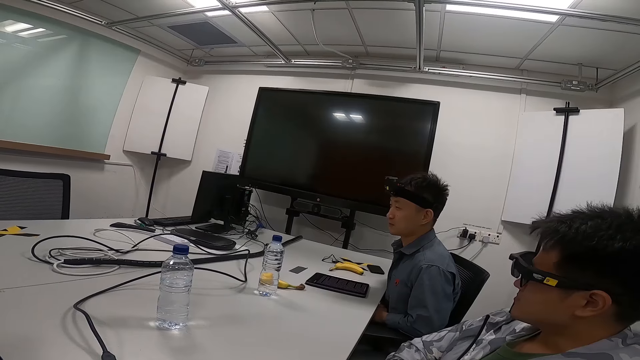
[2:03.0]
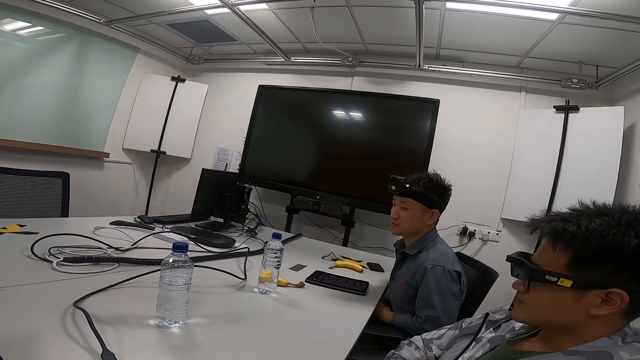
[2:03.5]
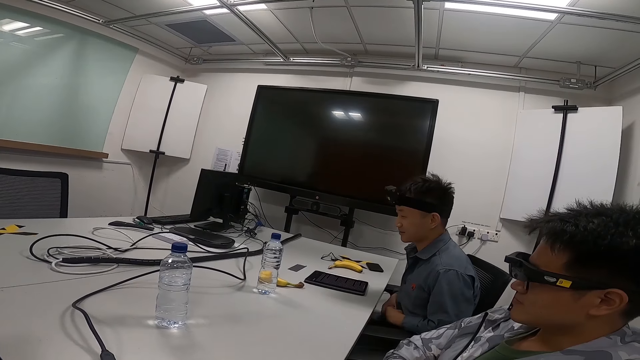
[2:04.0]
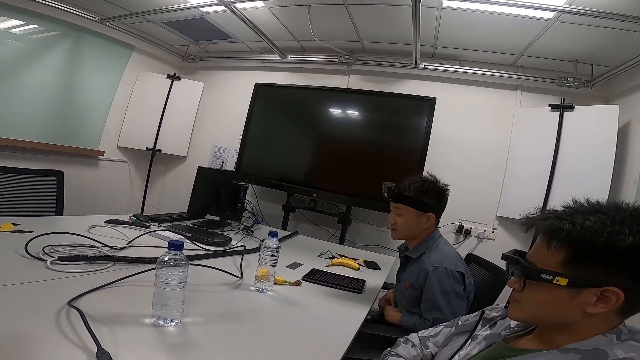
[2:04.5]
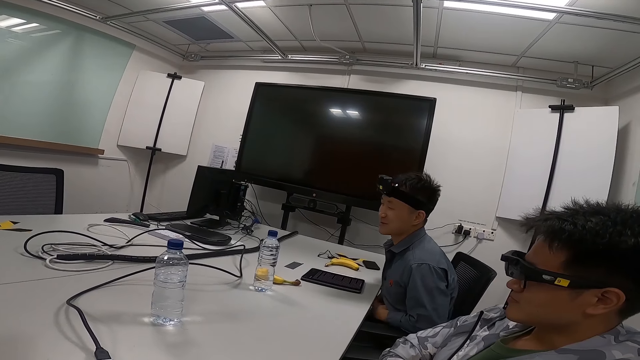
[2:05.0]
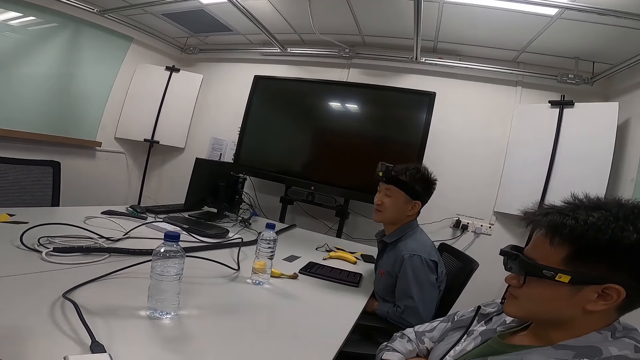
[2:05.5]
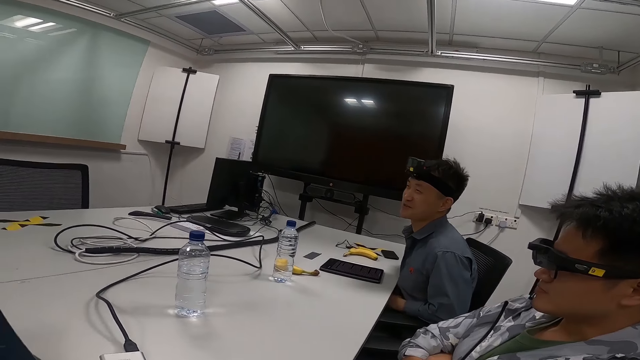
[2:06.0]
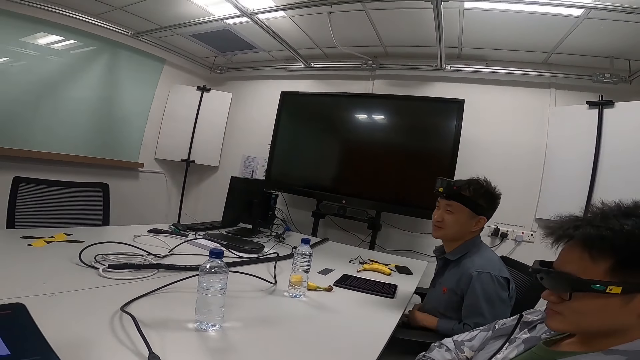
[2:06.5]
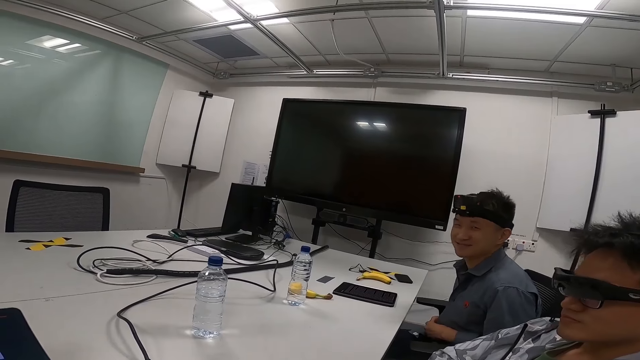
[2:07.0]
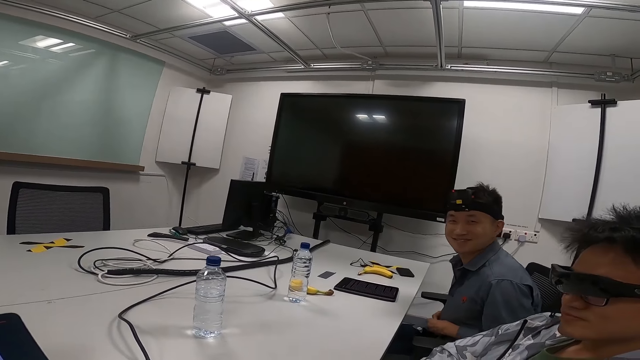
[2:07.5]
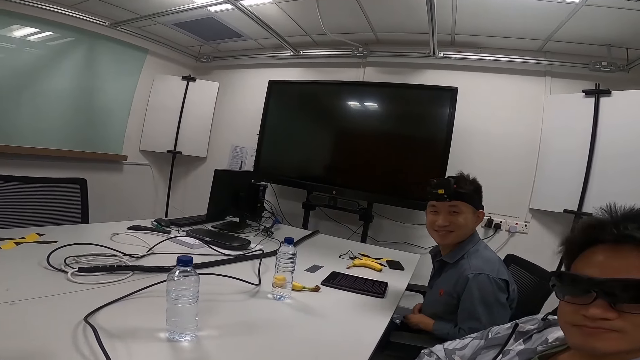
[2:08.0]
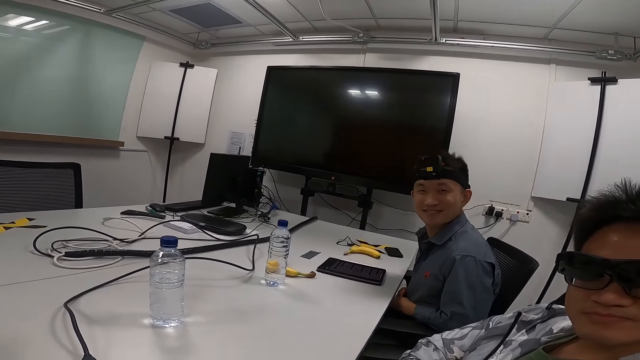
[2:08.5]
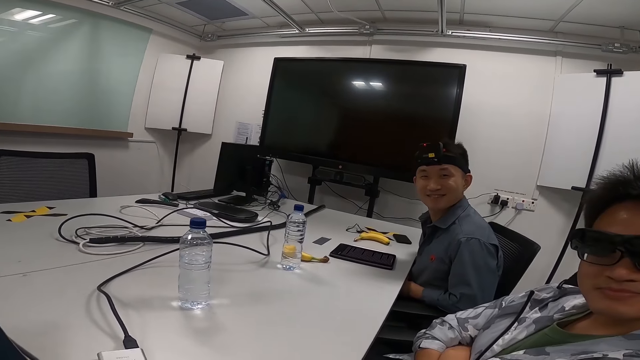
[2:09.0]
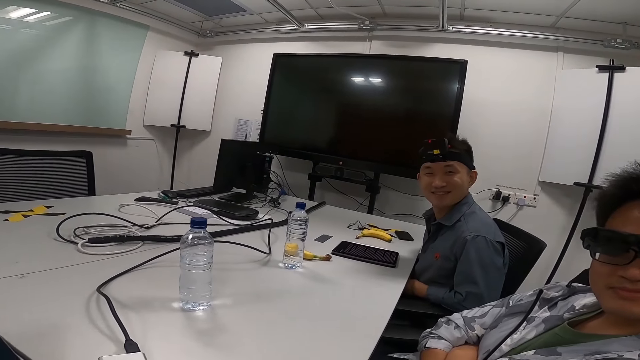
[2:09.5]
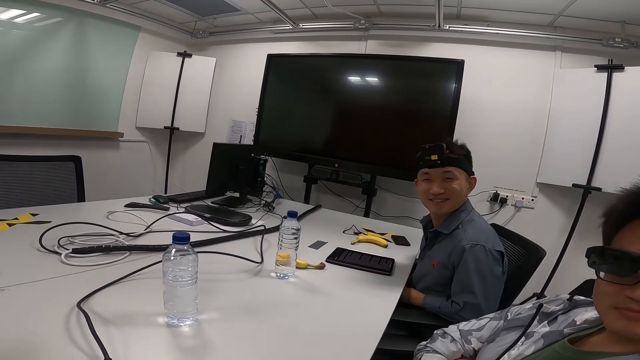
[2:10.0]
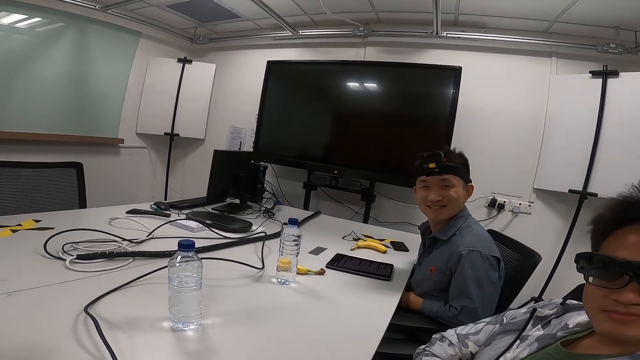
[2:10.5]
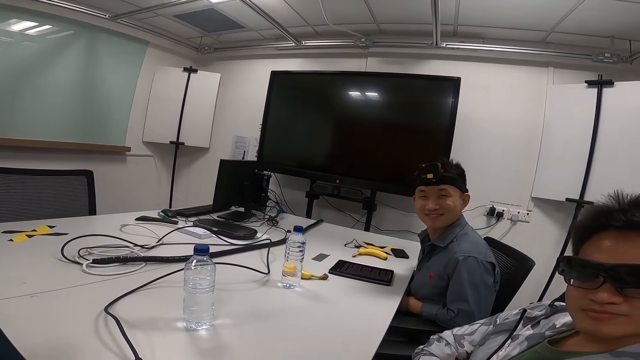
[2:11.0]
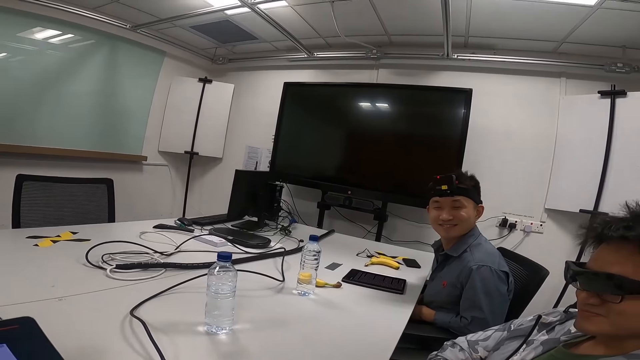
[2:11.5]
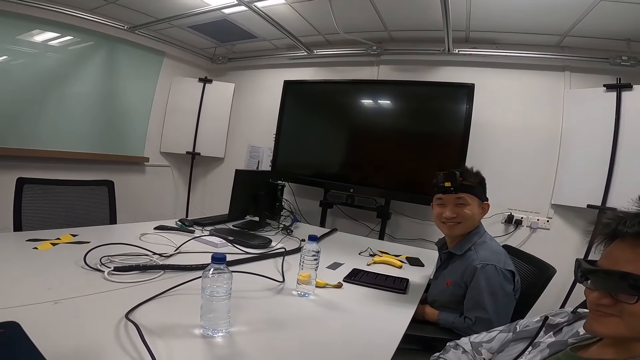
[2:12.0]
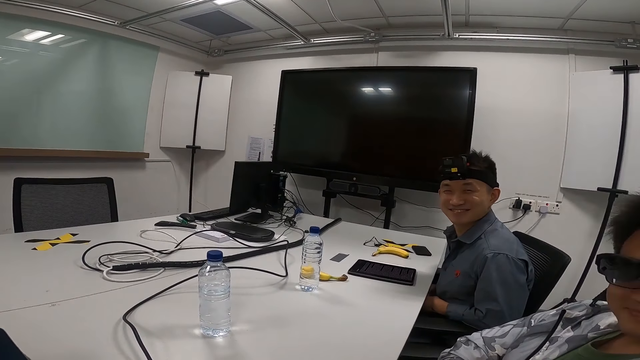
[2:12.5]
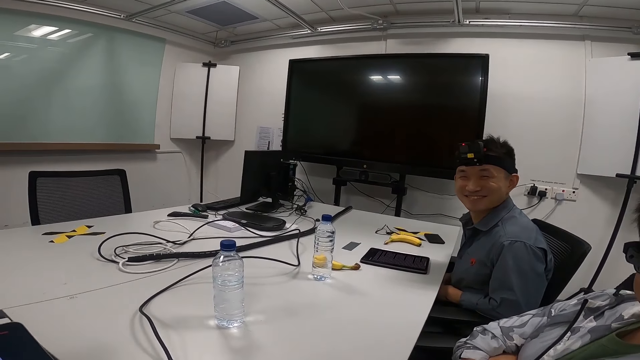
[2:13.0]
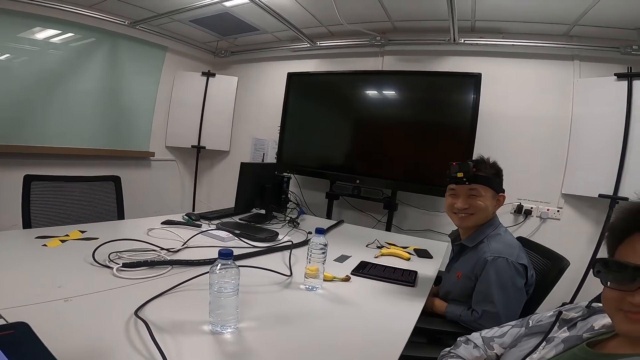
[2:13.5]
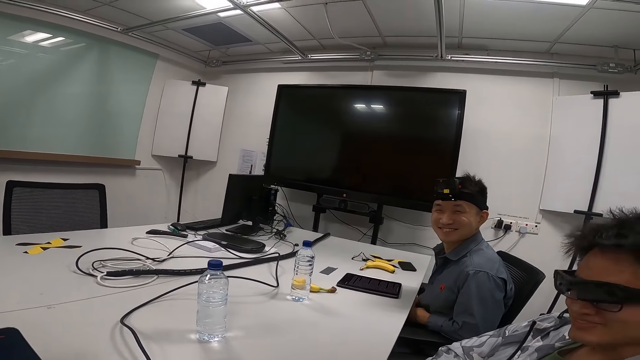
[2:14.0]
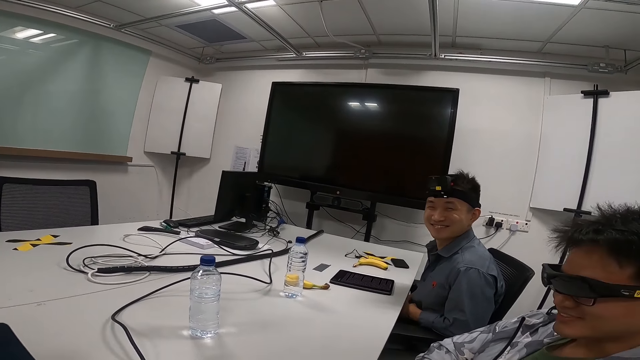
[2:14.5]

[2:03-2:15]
Someone finishes doing the presentation. The camera wearer is answering.

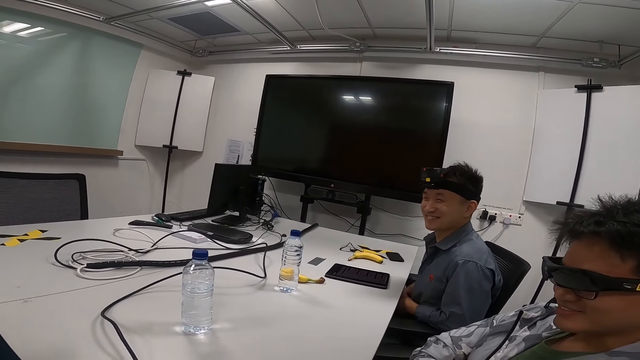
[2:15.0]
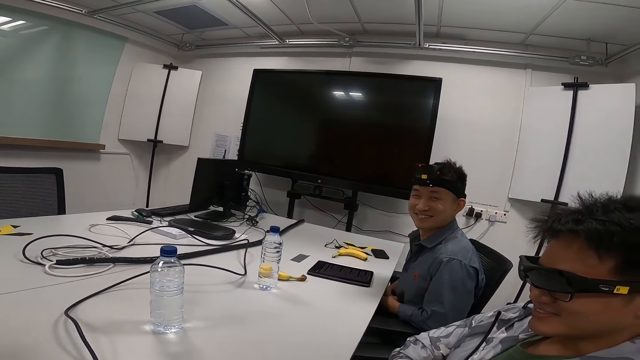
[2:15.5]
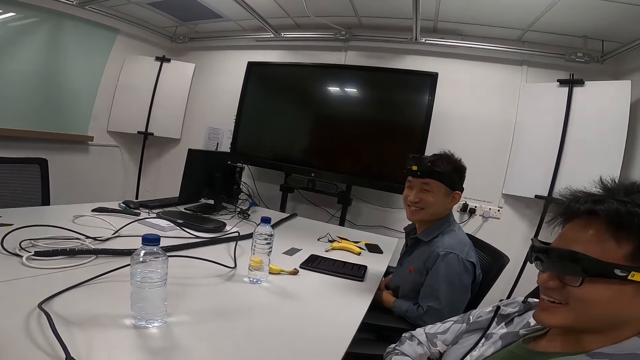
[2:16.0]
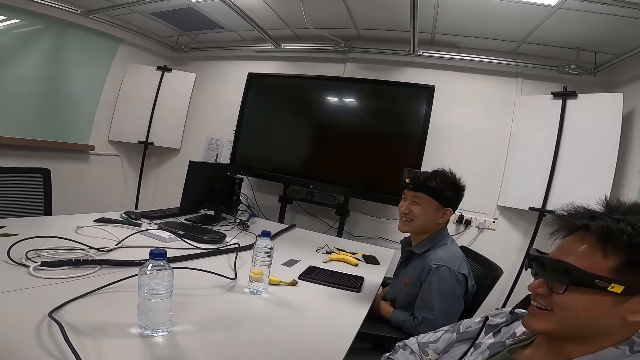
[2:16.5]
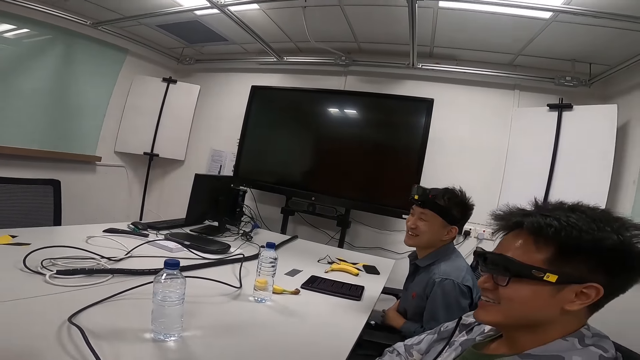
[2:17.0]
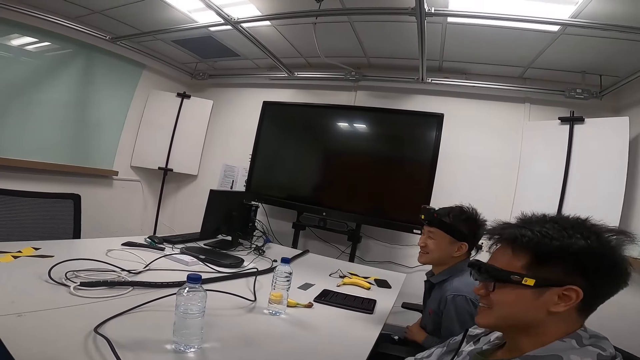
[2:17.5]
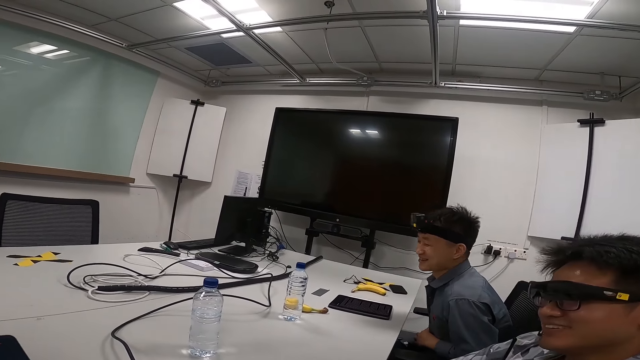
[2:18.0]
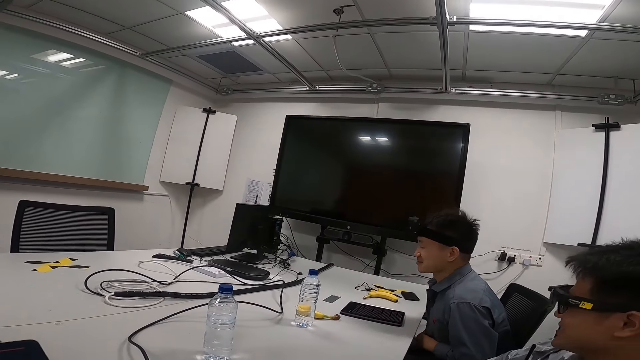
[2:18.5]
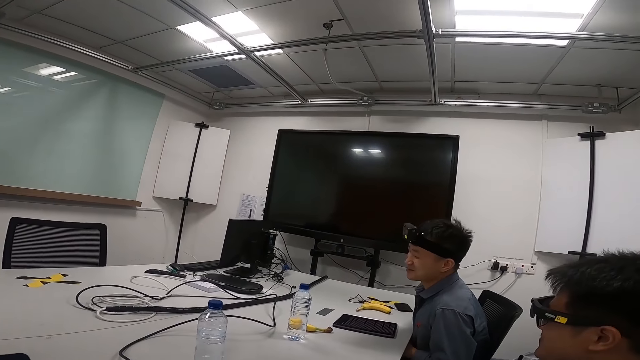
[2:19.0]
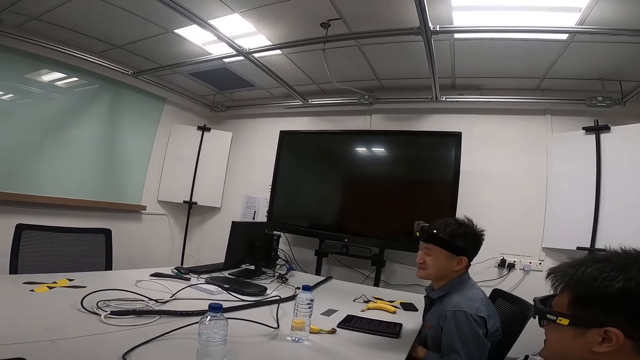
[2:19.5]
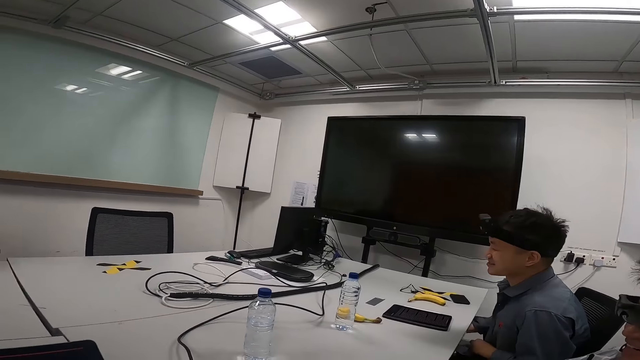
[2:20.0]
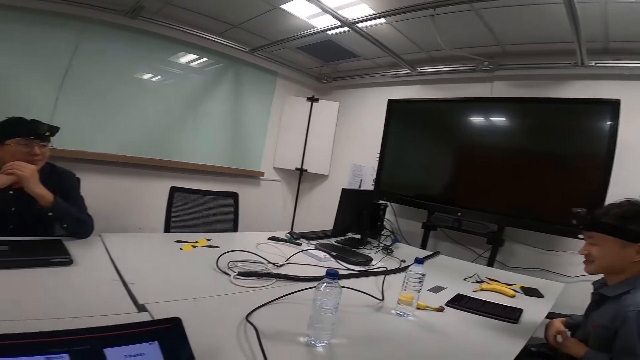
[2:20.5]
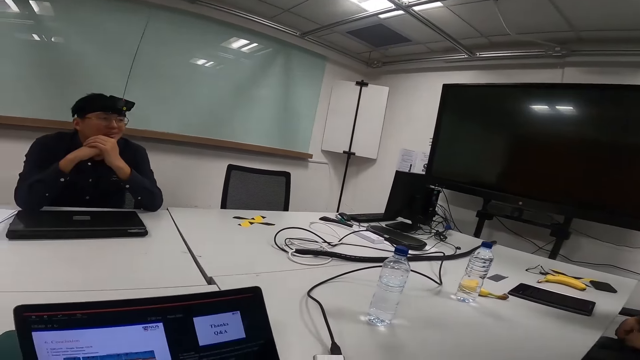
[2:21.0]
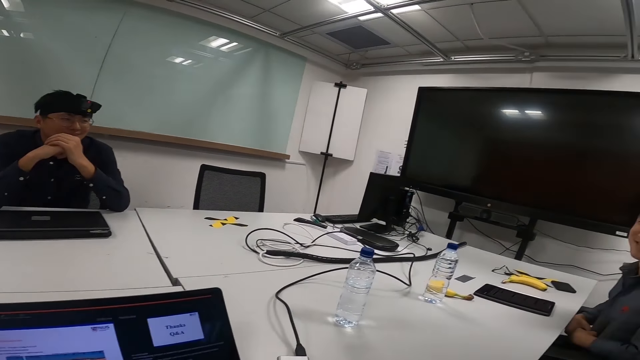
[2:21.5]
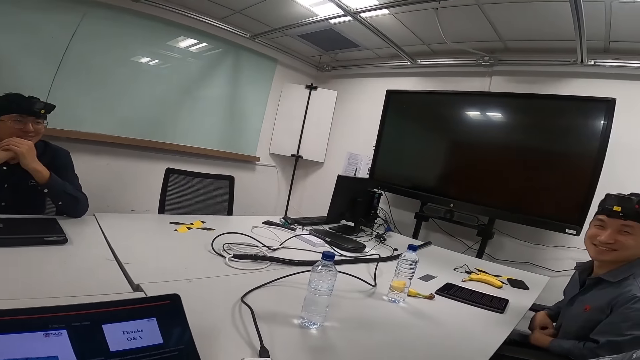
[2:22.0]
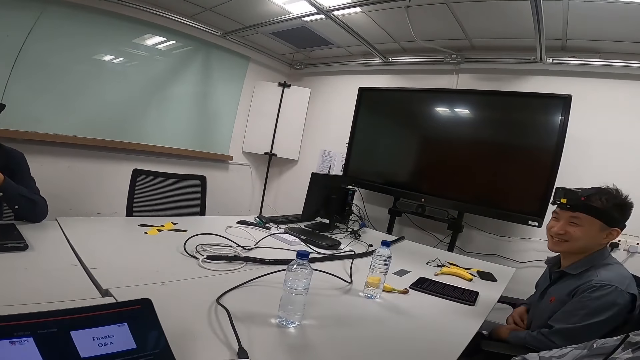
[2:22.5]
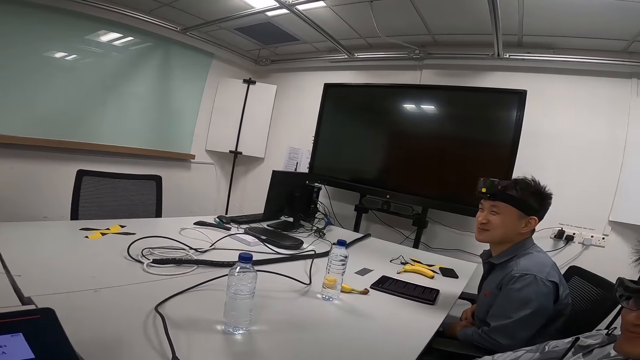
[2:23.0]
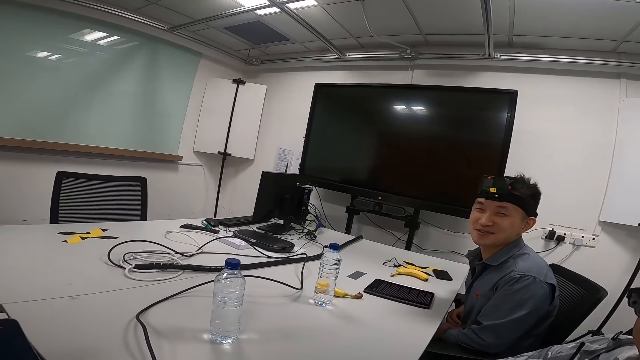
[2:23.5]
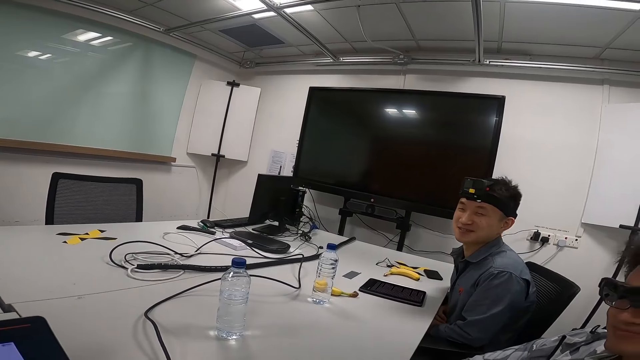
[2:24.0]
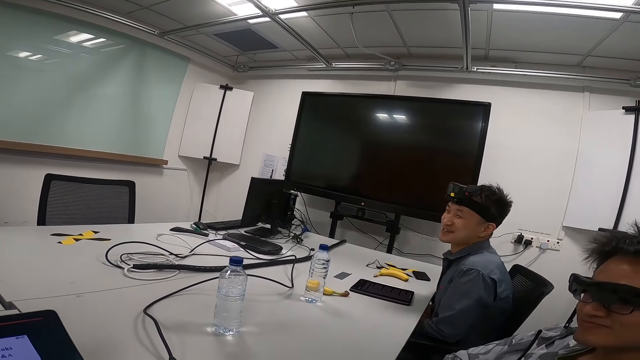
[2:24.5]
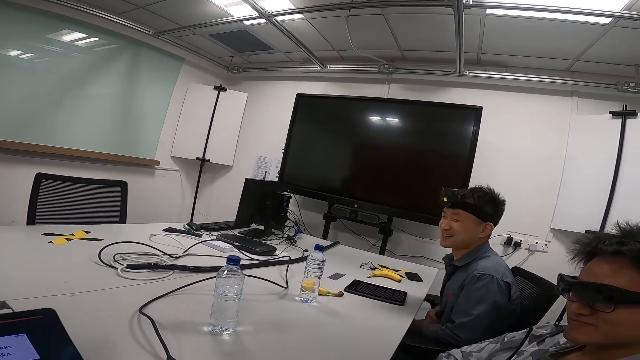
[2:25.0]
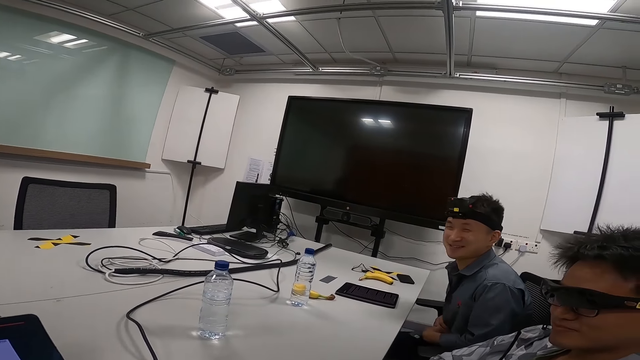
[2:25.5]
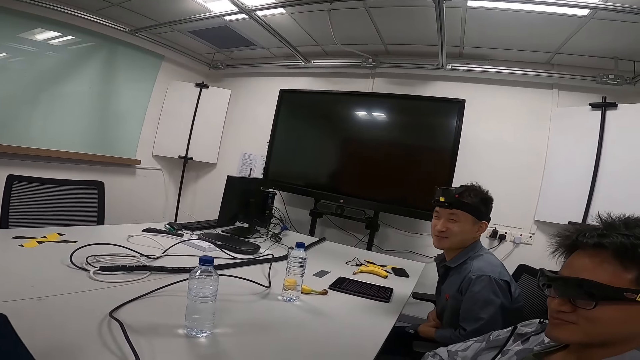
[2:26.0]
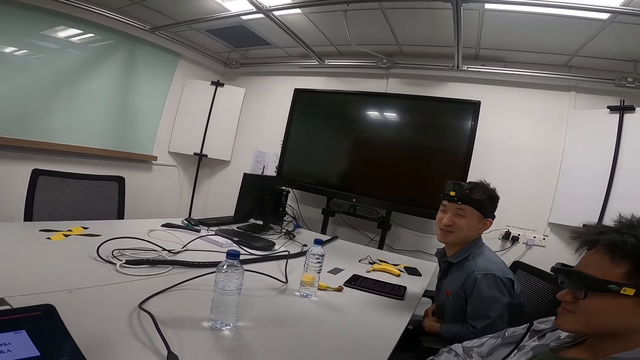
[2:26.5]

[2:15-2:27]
The camera wearer and someone are laughing. The camera wearer and the person are talking.
